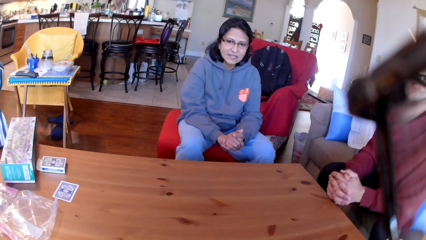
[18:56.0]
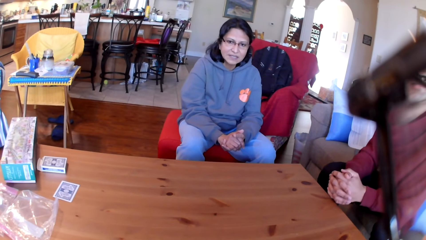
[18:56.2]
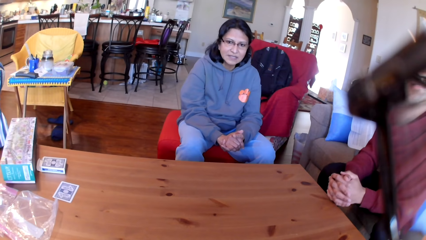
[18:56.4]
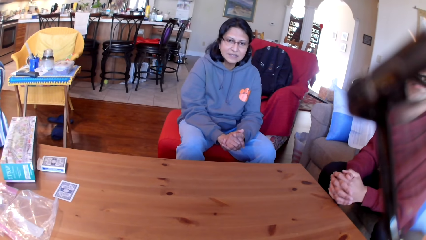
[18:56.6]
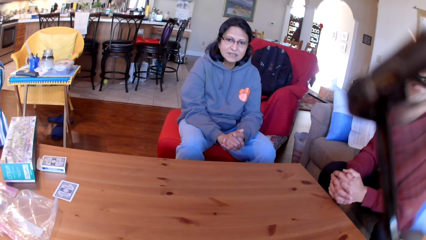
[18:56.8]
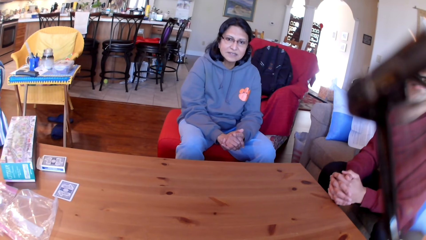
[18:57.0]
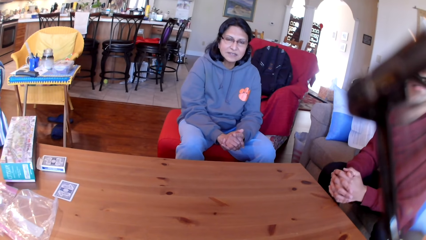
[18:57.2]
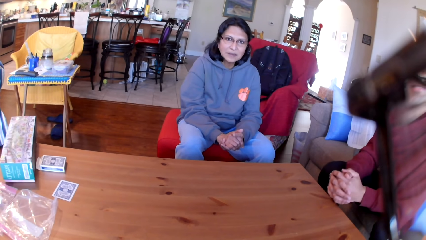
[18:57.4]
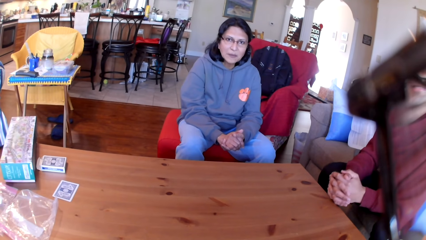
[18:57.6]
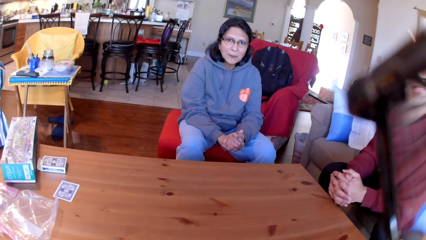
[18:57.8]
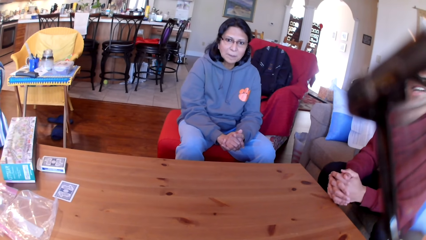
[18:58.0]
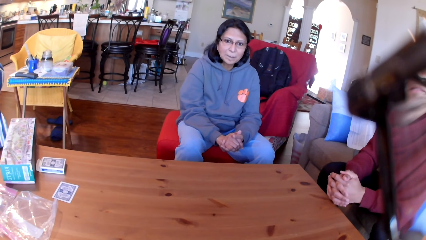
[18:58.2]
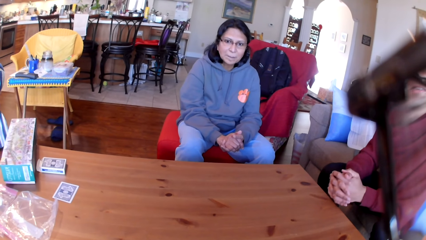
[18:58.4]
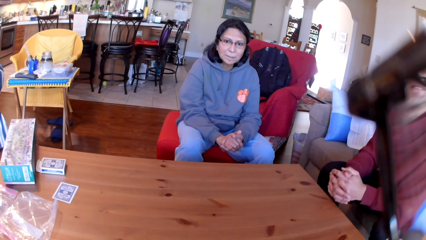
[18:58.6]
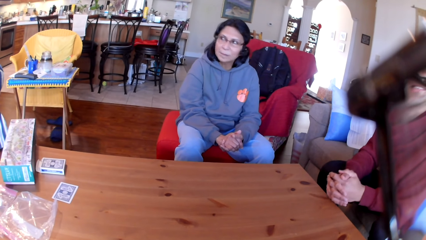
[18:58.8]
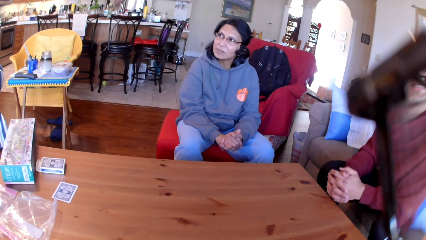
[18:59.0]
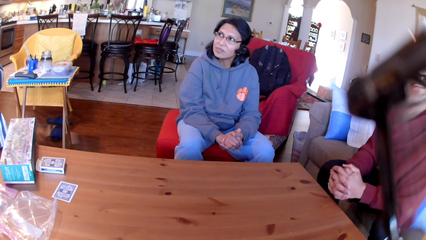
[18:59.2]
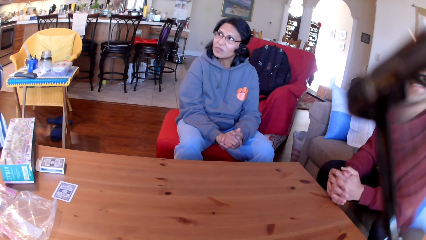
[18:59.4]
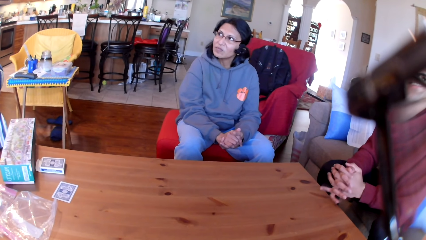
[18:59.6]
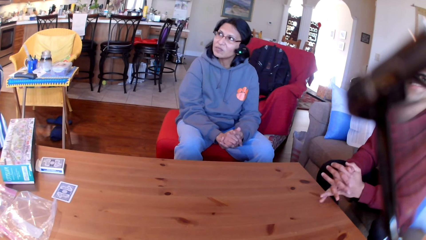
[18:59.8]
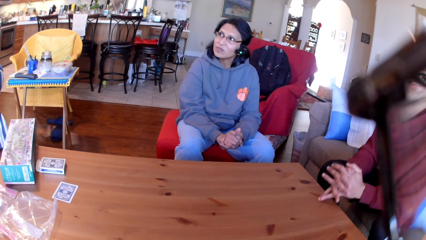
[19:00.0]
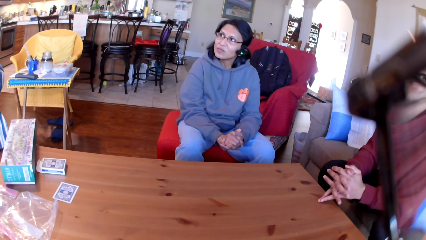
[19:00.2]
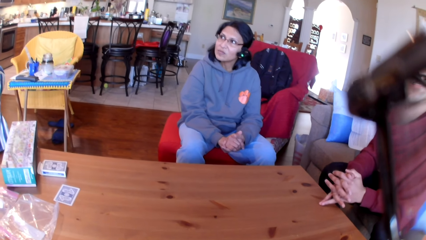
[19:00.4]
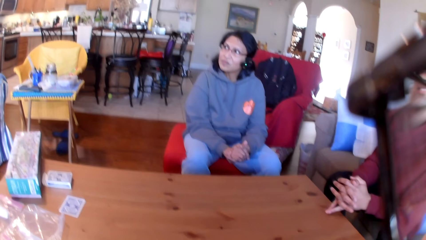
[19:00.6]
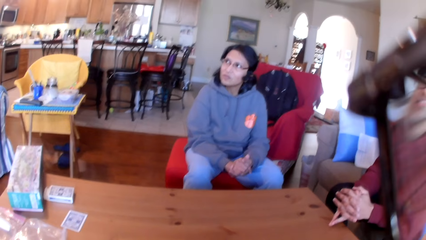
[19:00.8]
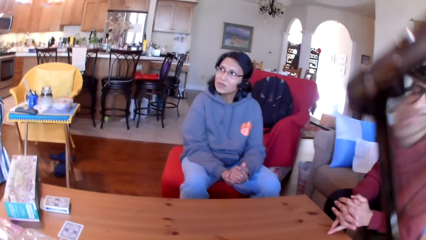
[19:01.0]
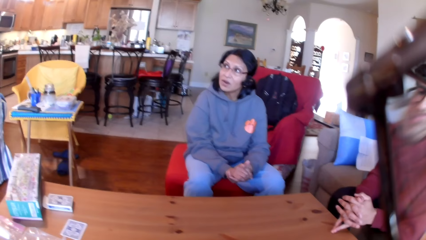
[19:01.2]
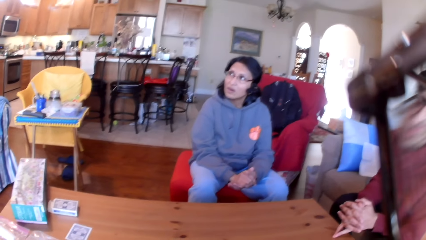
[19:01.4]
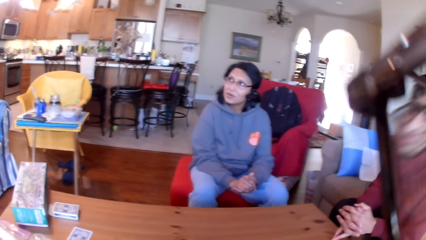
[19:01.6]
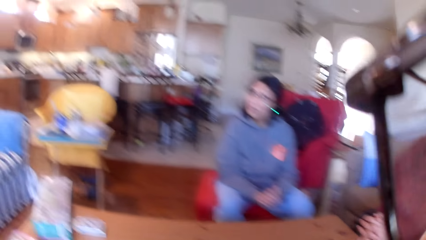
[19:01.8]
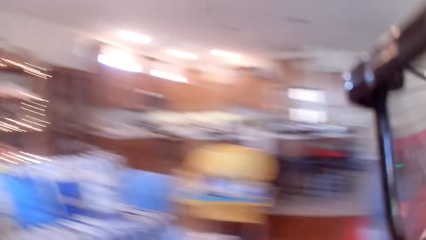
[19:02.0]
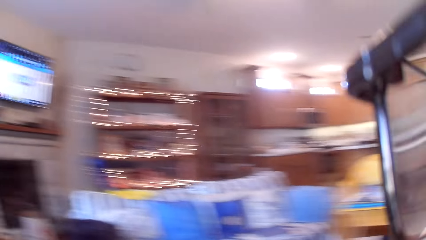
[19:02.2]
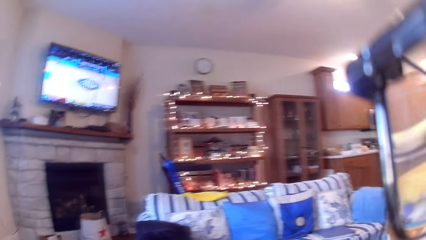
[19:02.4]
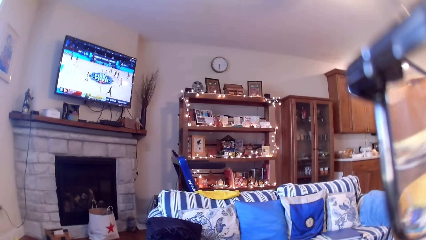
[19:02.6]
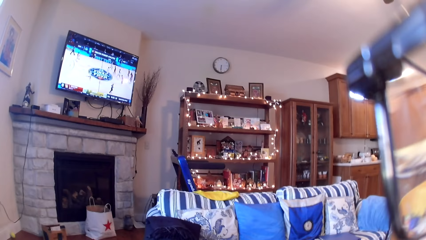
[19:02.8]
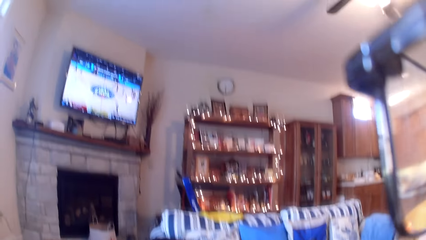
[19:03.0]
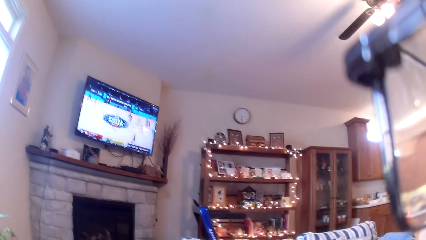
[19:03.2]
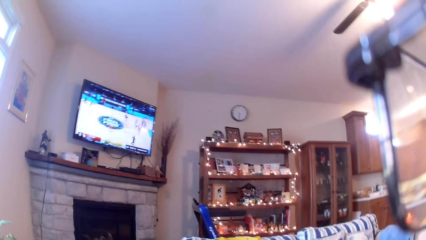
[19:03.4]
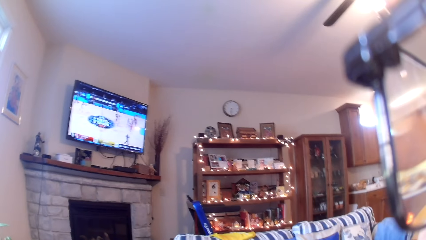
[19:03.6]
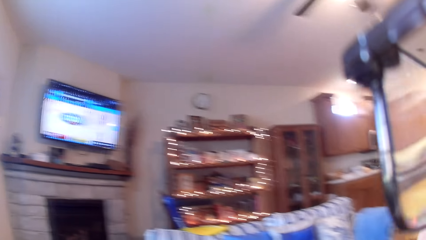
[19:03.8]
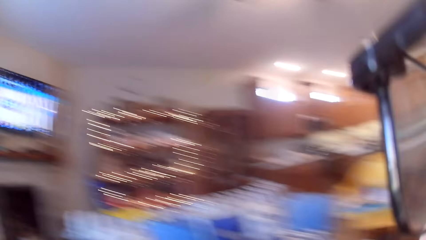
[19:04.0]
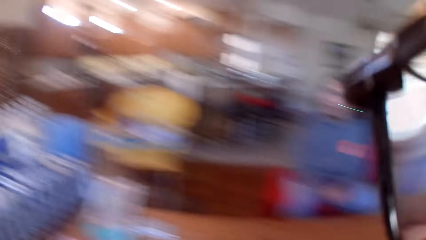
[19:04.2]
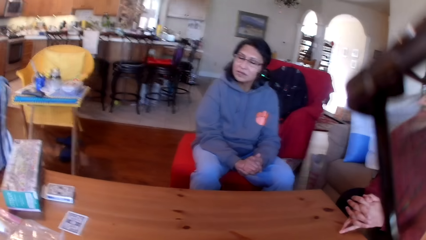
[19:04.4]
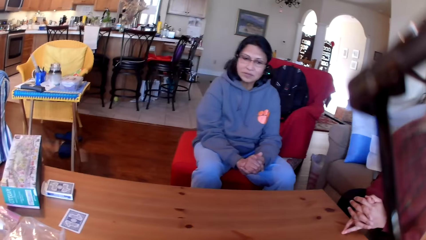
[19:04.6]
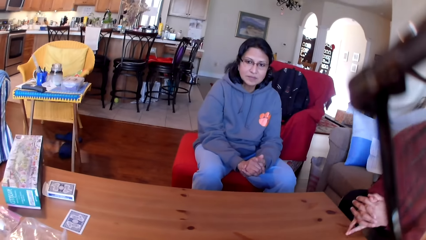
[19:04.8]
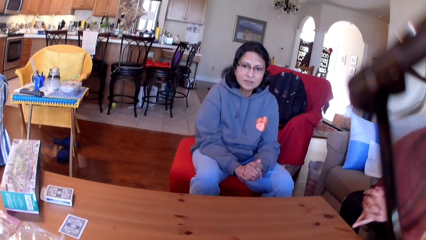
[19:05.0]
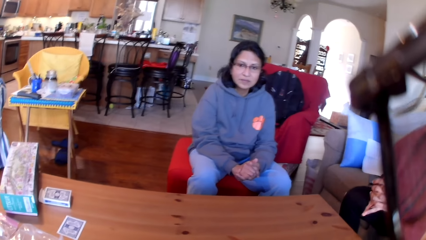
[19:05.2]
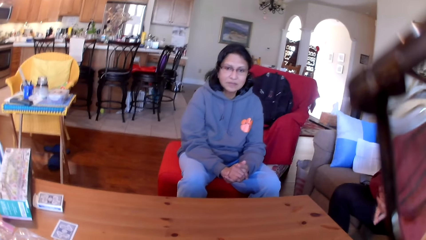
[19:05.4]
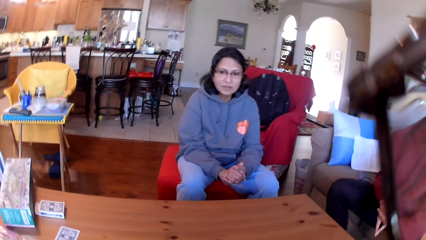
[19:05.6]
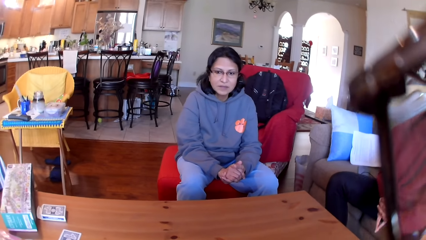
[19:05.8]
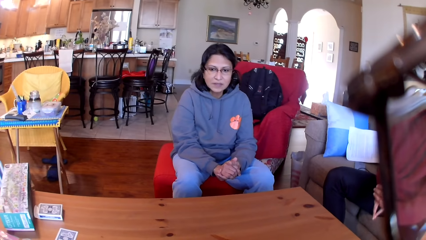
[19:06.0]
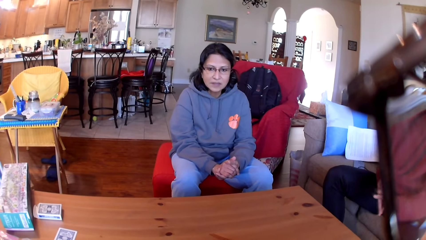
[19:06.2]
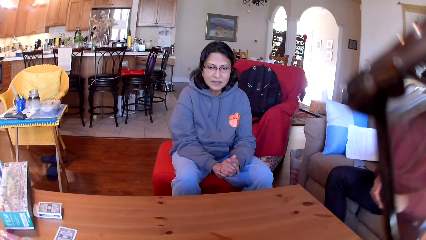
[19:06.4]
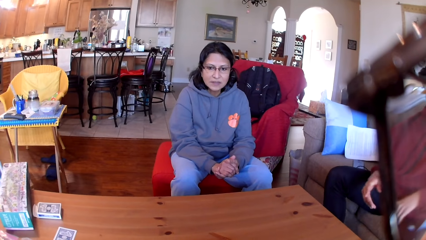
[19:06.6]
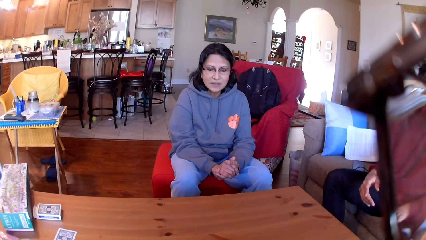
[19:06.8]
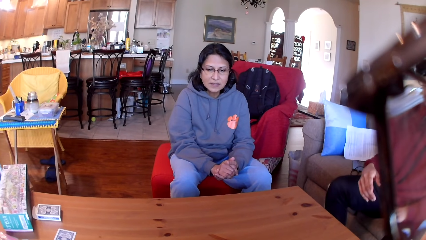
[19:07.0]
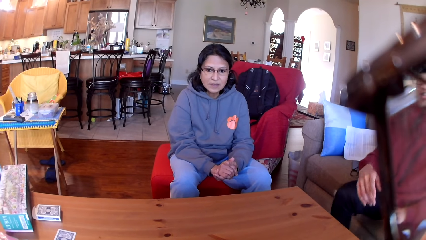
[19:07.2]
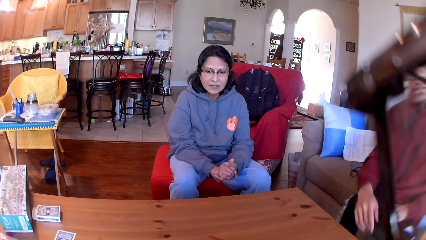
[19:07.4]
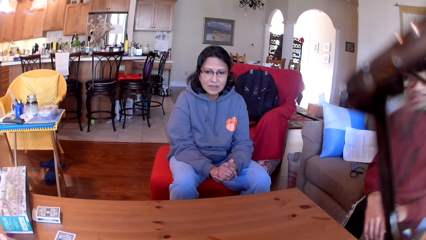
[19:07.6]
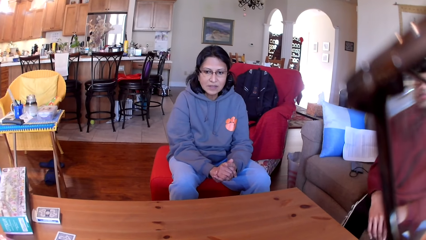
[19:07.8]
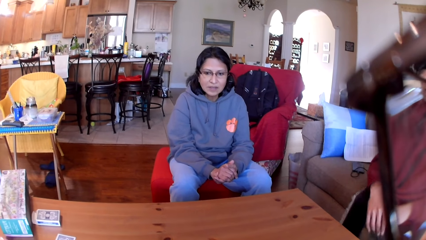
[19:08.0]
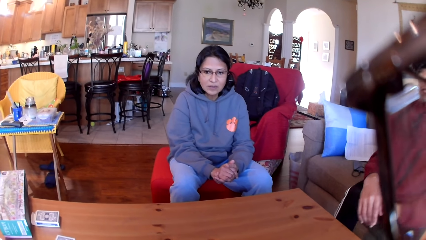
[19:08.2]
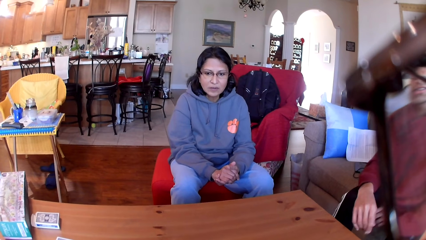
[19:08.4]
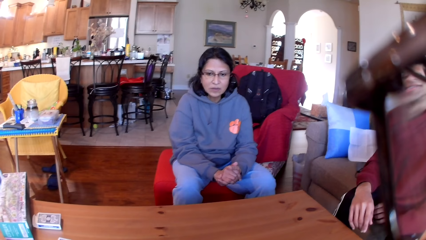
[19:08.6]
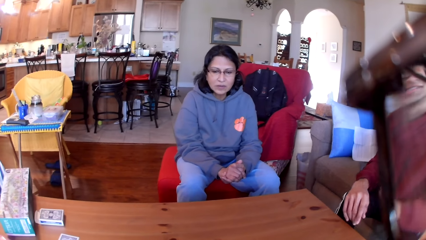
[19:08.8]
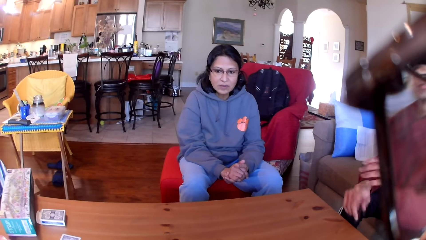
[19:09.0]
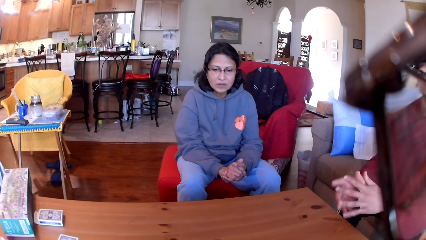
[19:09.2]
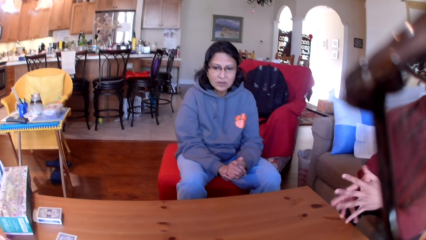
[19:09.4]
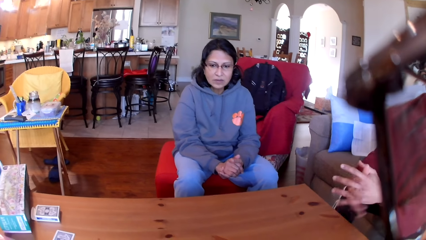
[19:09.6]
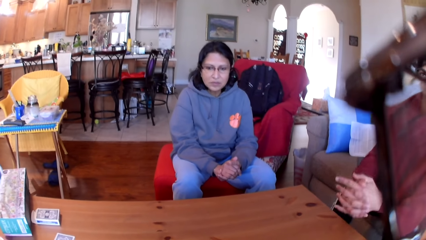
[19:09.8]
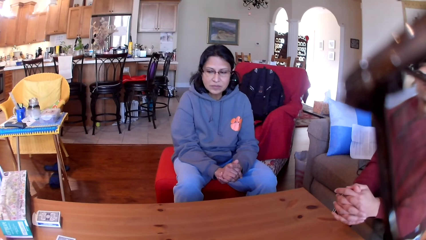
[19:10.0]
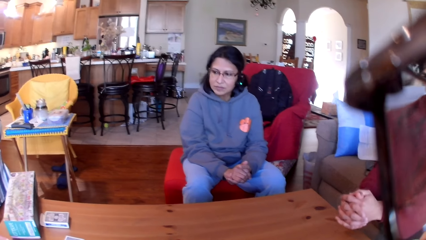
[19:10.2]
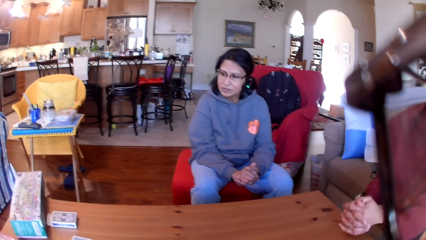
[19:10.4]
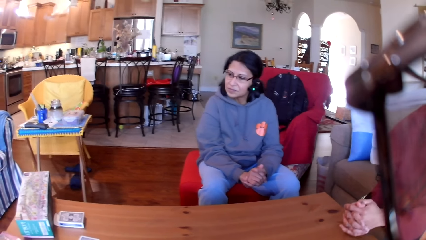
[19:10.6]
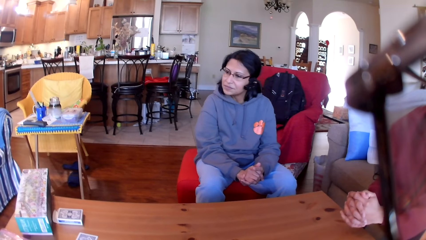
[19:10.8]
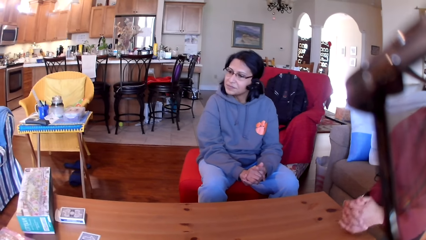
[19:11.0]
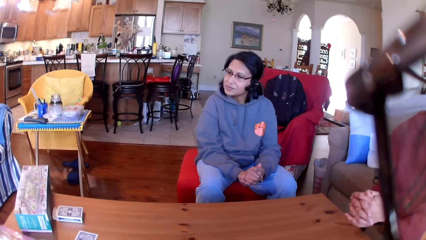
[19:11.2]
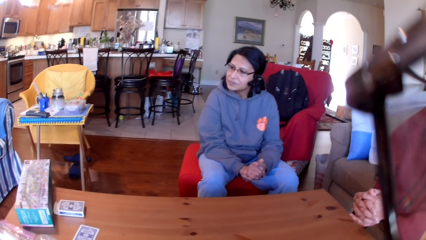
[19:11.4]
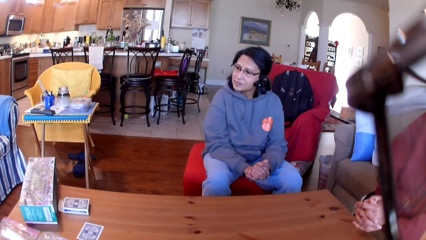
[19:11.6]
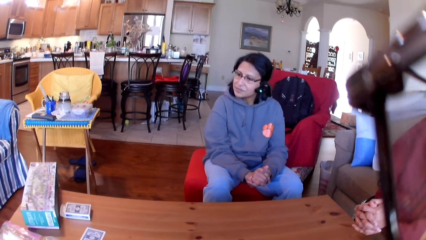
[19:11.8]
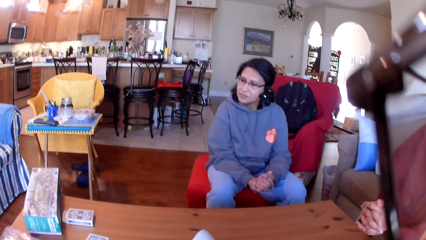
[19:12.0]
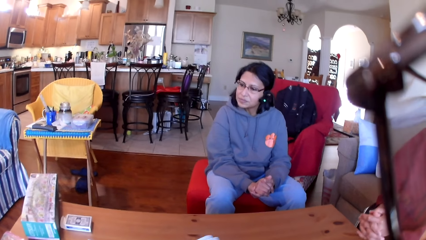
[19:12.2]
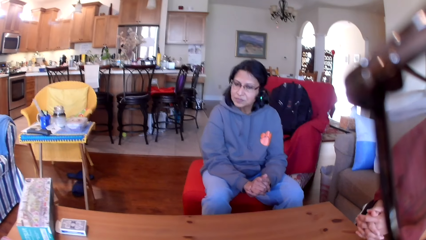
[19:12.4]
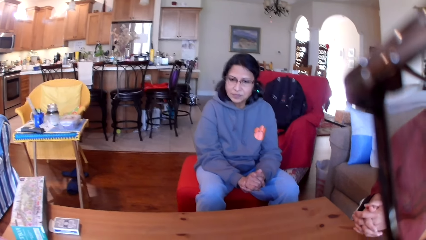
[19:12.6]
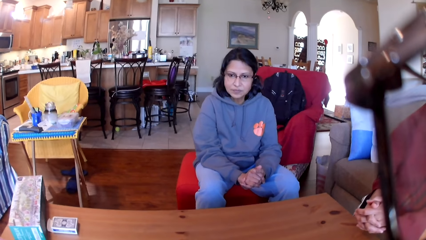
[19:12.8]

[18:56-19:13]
The camera wearer looks around the house. They stare at the woman and the man.
